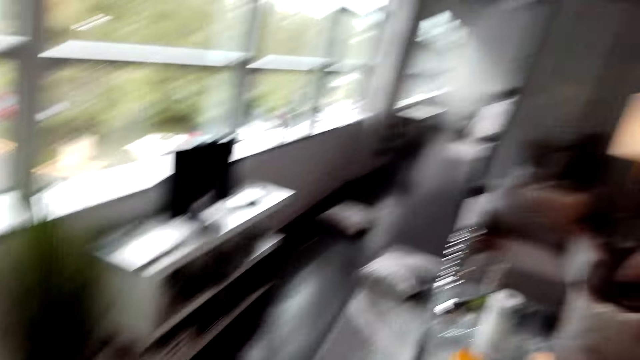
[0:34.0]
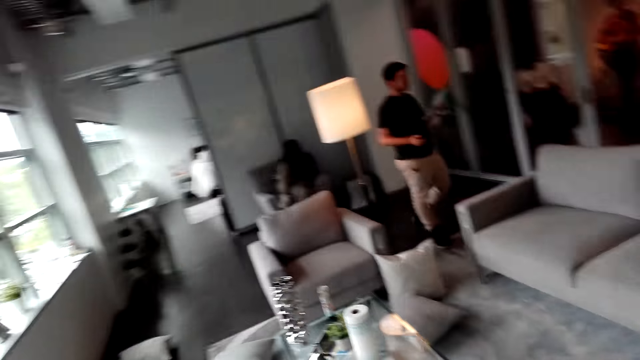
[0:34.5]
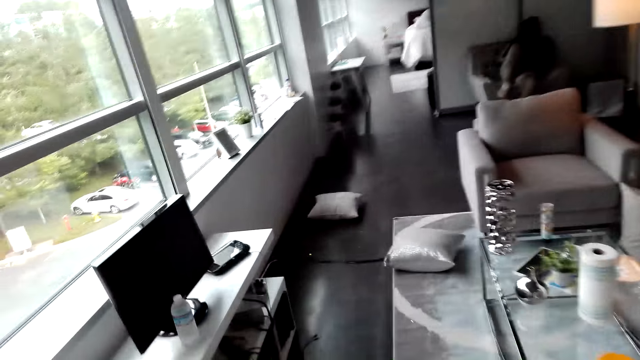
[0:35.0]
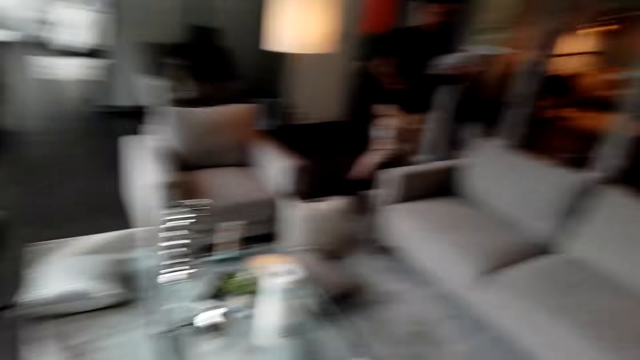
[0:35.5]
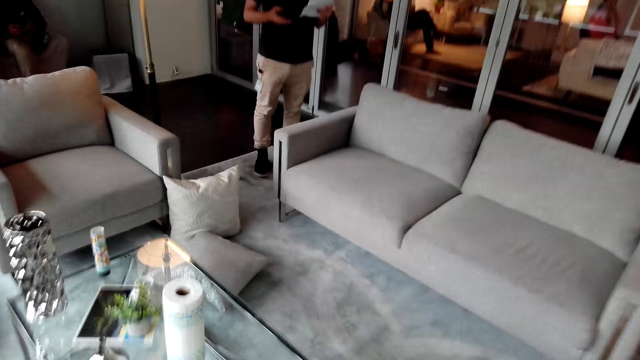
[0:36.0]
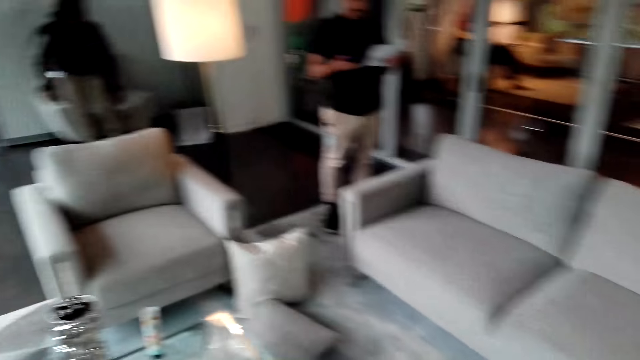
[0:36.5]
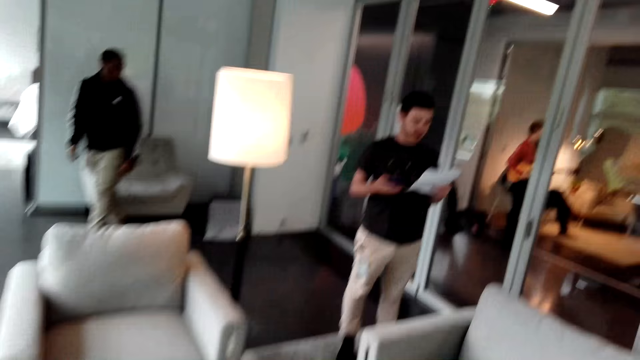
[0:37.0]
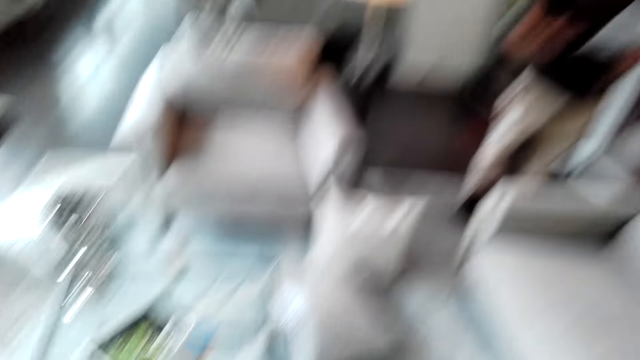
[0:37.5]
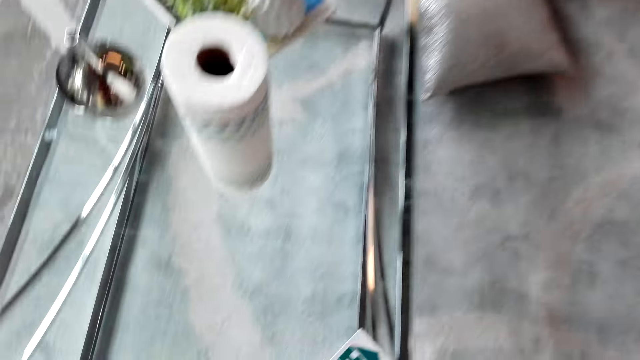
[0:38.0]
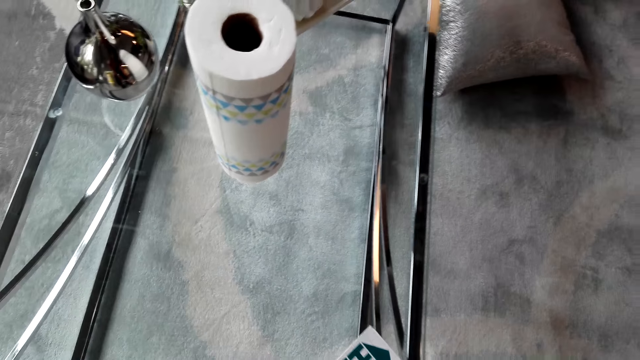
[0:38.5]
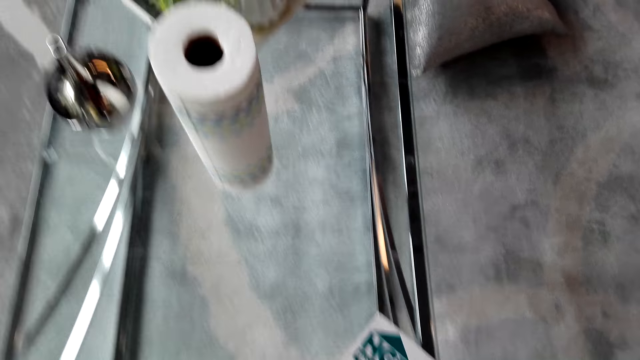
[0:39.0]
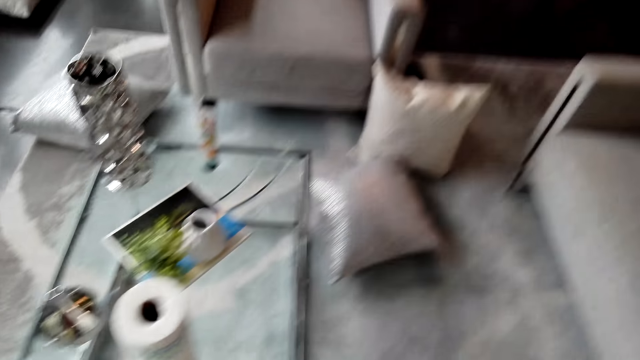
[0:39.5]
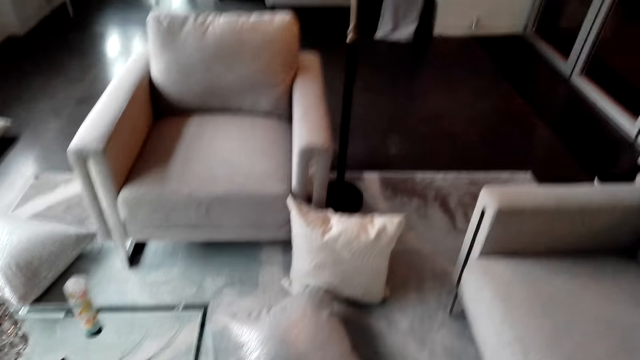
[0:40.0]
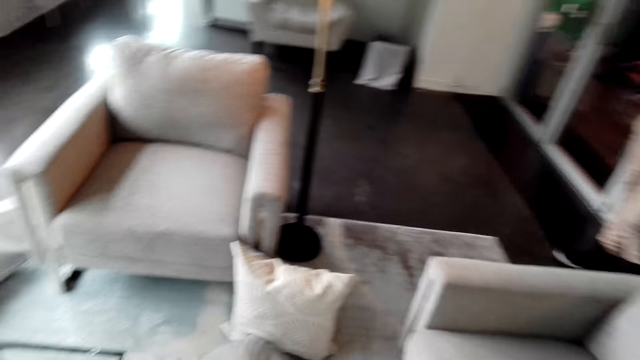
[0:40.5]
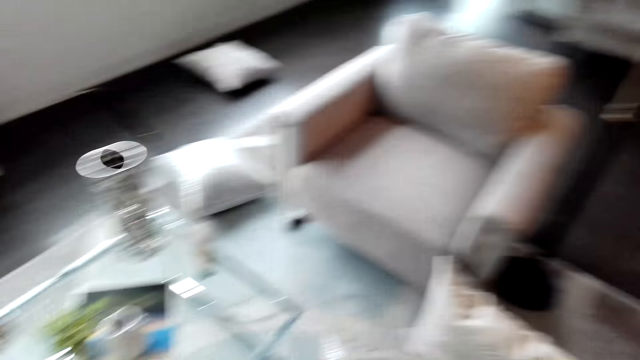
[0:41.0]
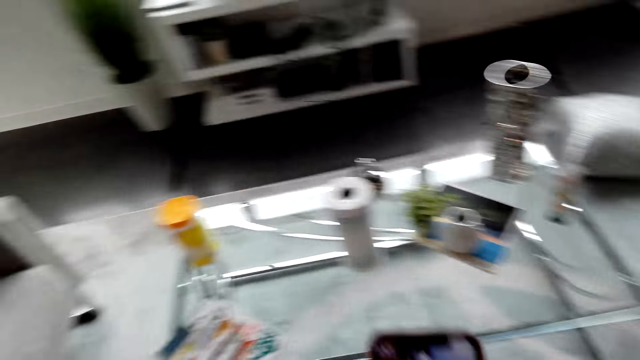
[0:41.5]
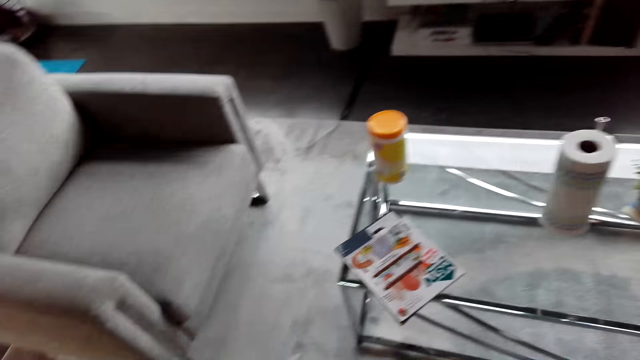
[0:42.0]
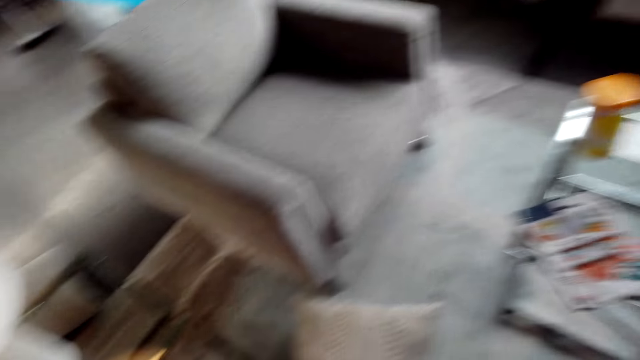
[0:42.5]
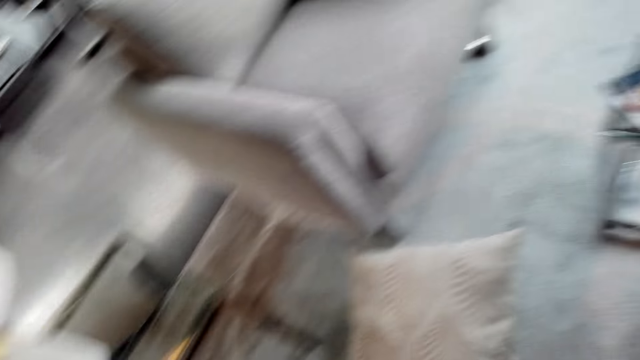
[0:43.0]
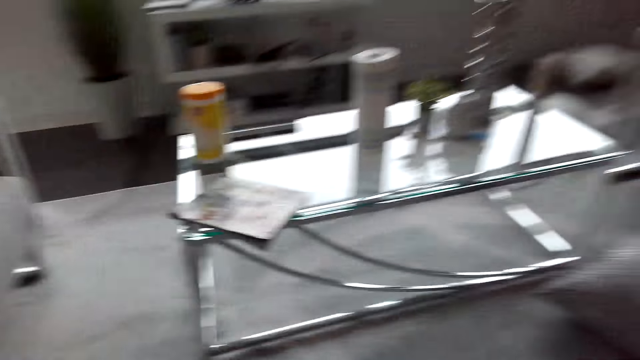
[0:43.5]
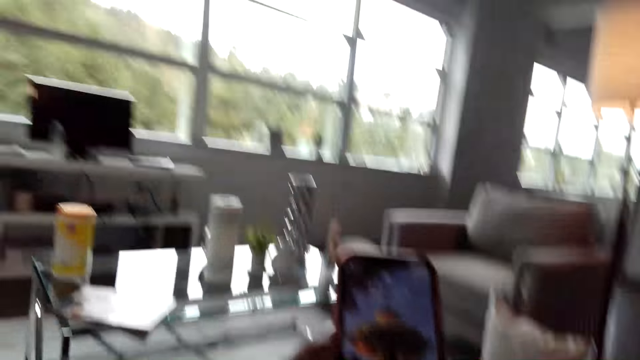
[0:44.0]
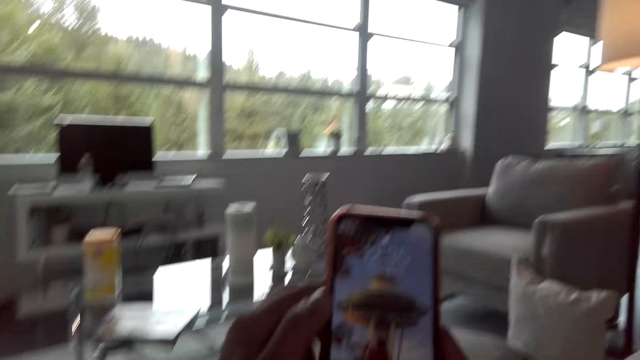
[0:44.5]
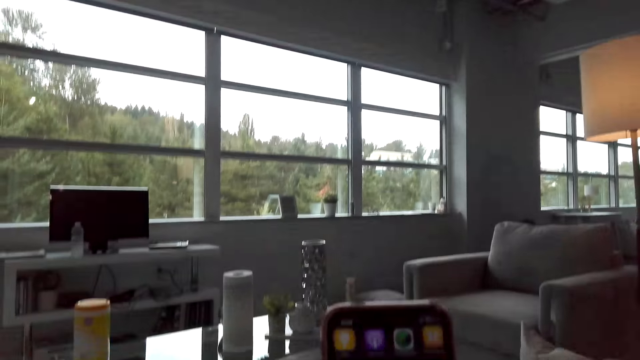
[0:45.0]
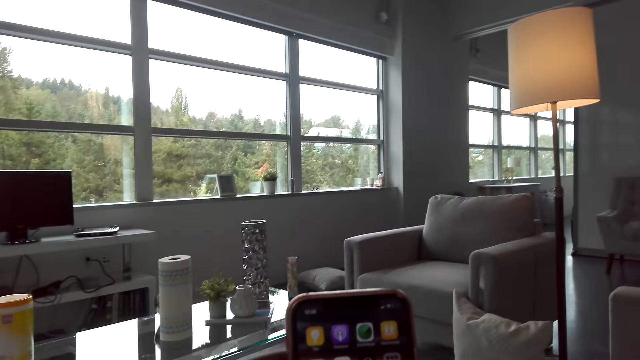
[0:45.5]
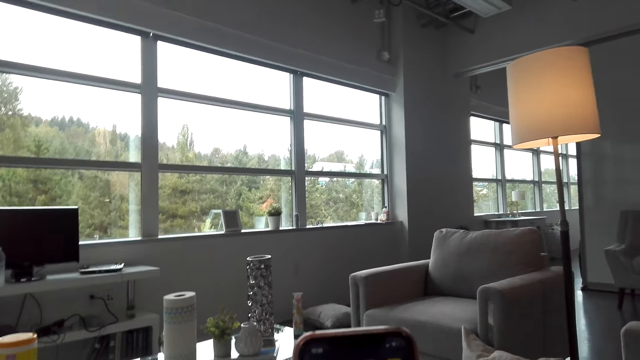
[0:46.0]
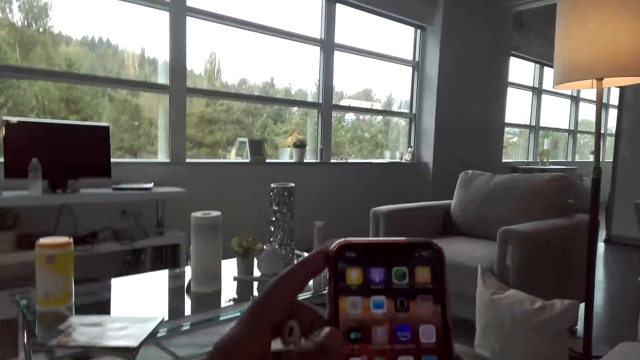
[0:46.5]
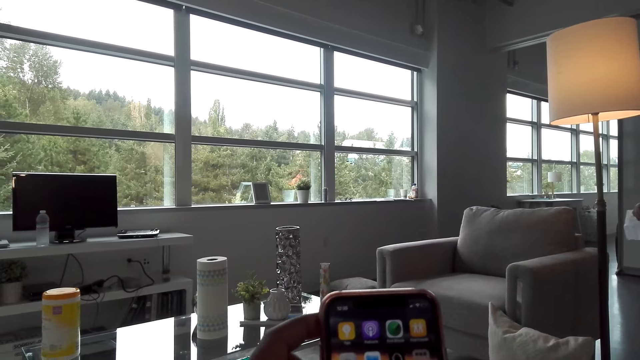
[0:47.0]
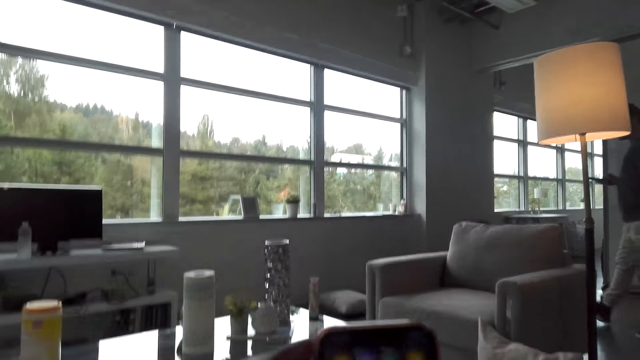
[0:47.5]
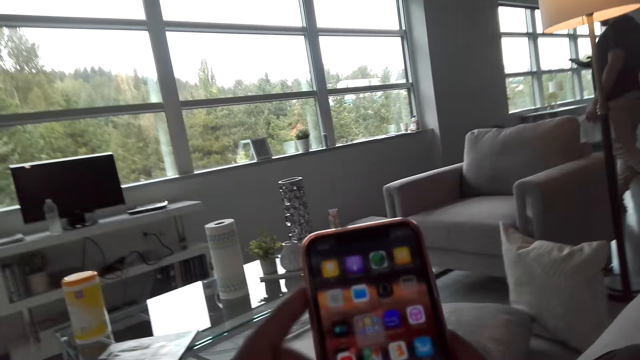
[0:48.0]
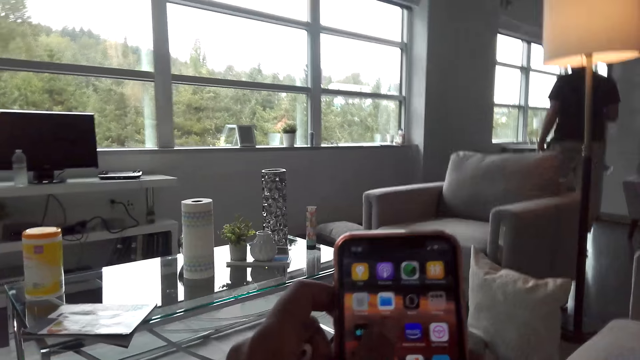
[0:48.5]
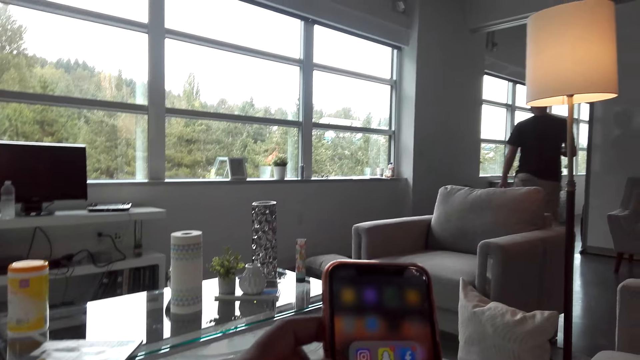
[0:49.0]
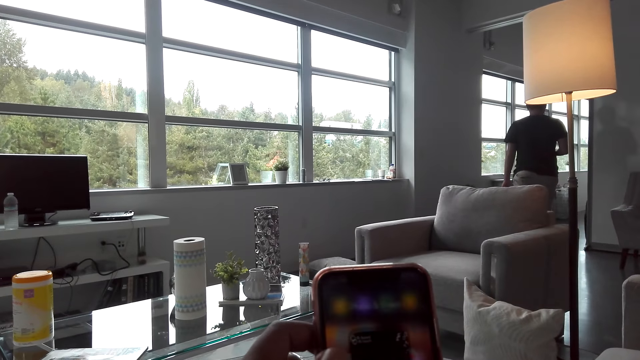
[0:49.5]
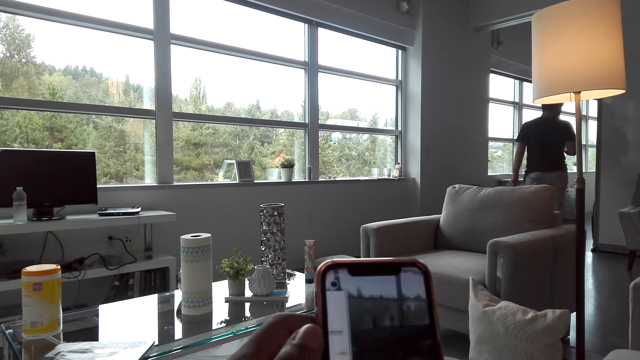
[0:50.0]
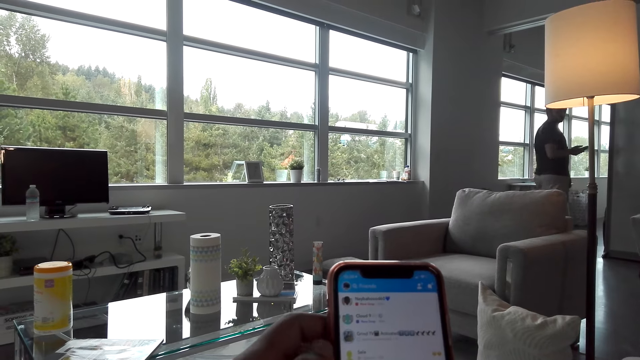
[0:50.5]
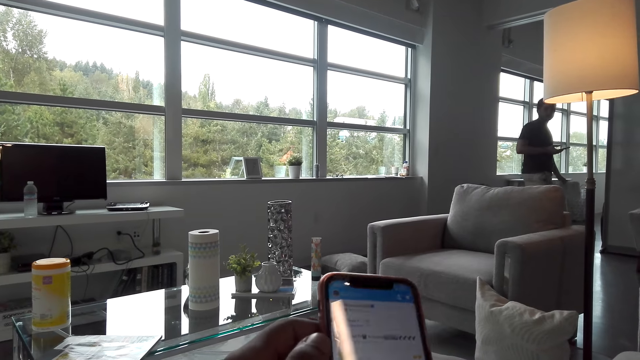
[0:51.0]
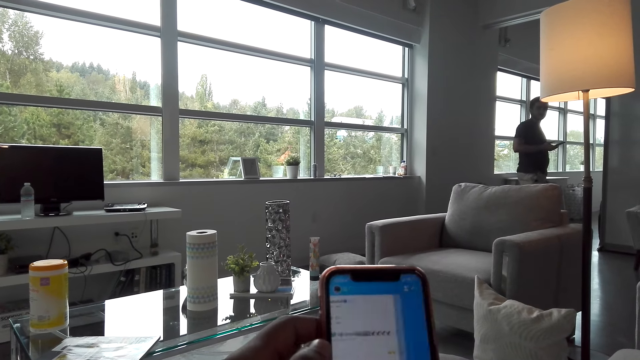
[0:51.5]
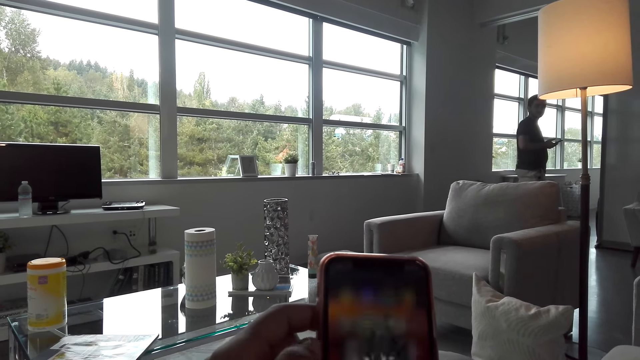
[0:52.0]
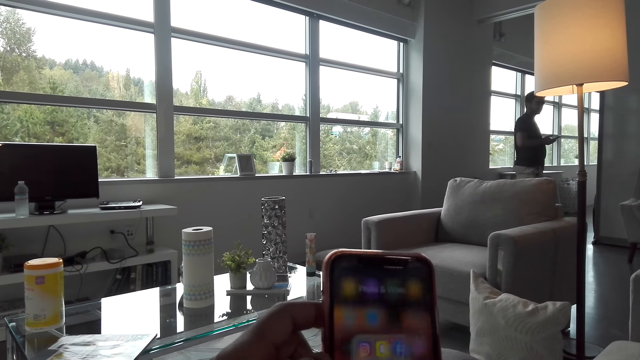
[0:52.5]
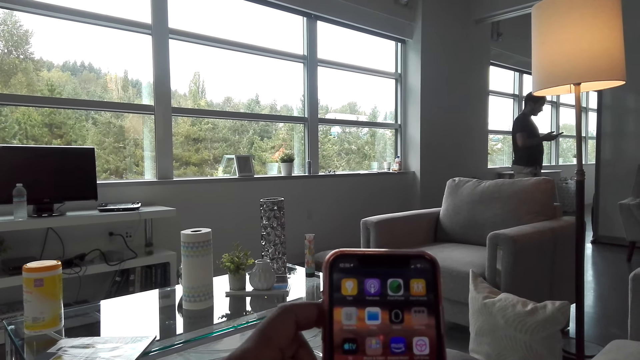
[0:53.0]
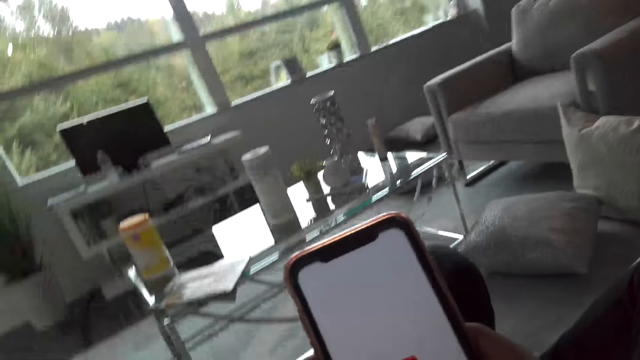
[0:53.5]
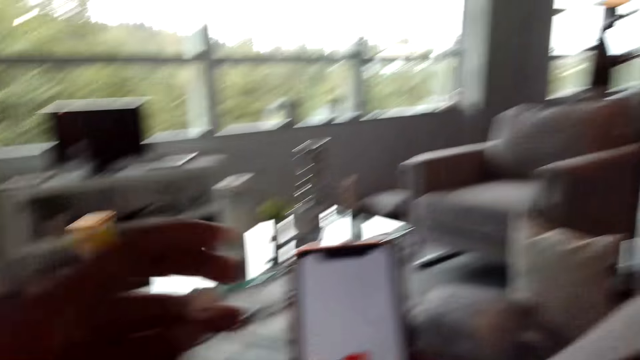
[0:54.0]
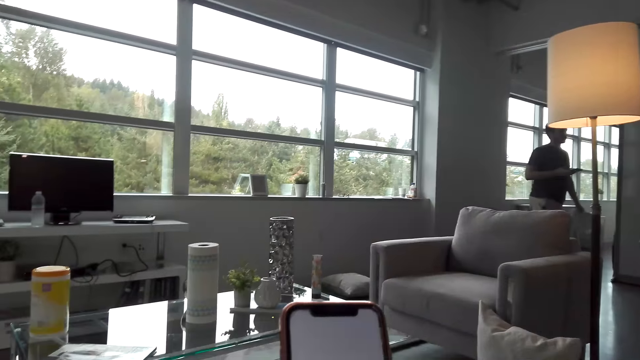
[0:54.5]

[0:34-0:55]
The camera wearer reads paperwork in the room. He holds his phone in his hands. A person operates a mobile phone in the room. The camera wearer sits down on the sofa with his phone in his hands. He walks in the room. The person holds his phone and paper in his hands. The person operates the mobile phone in the room.
